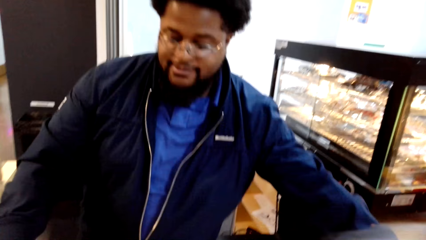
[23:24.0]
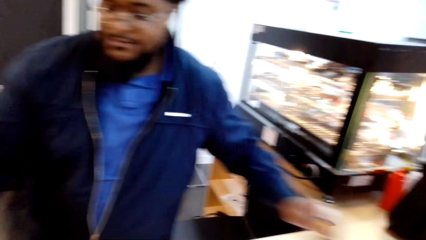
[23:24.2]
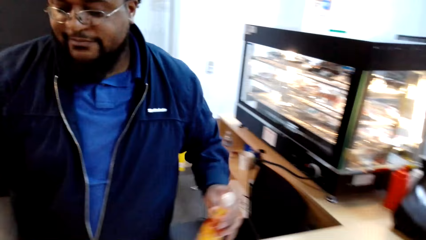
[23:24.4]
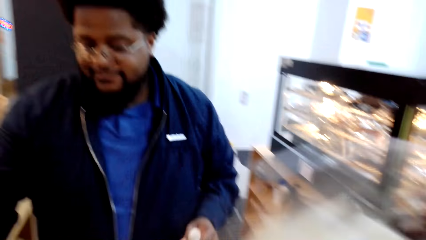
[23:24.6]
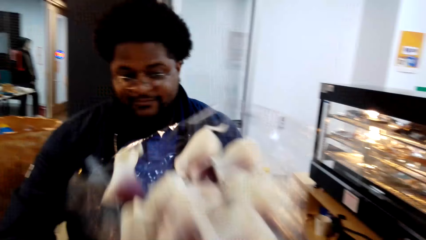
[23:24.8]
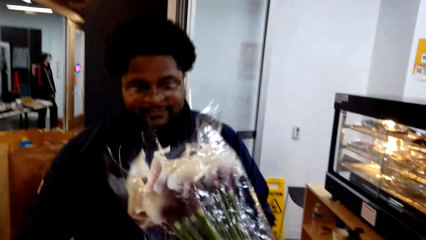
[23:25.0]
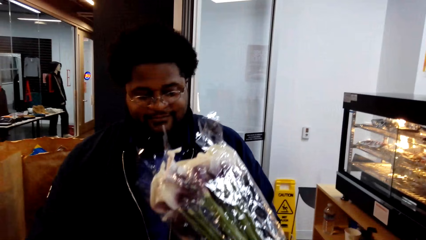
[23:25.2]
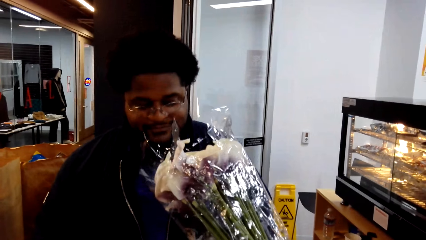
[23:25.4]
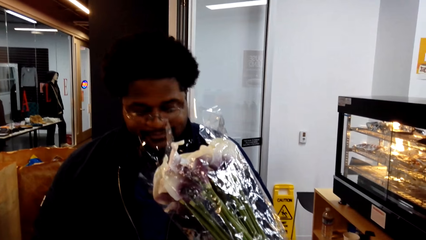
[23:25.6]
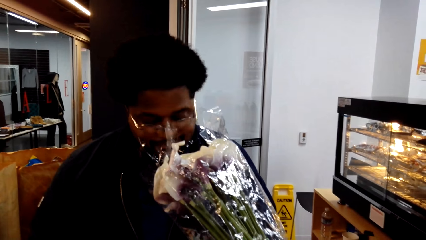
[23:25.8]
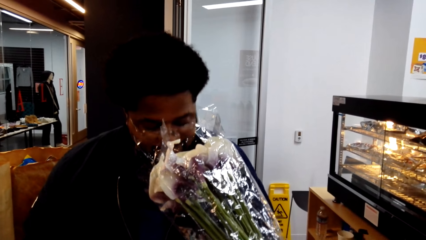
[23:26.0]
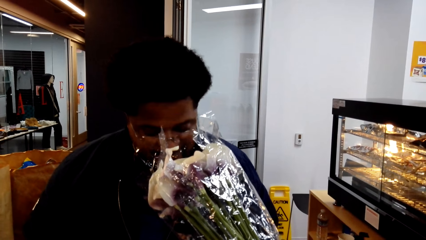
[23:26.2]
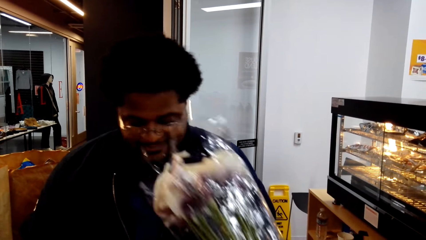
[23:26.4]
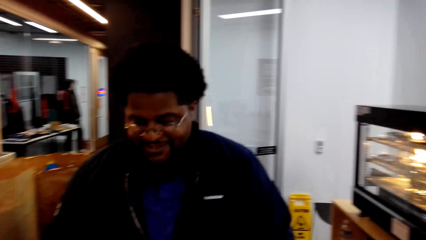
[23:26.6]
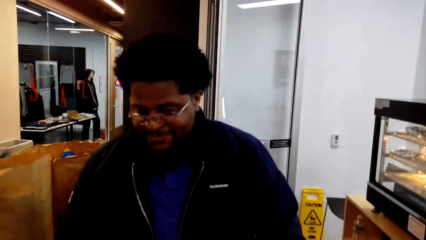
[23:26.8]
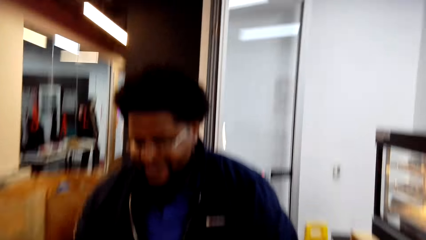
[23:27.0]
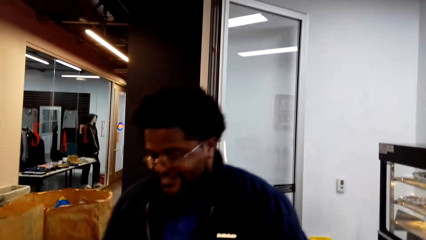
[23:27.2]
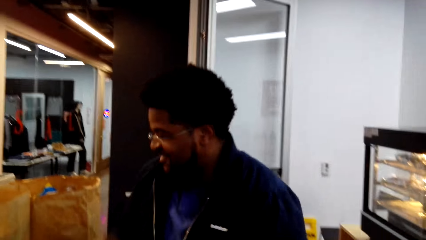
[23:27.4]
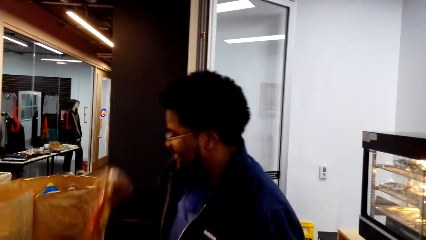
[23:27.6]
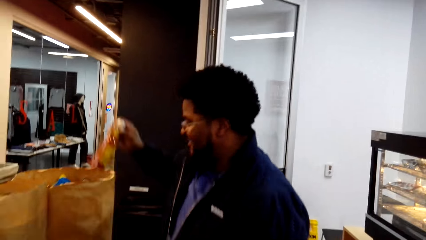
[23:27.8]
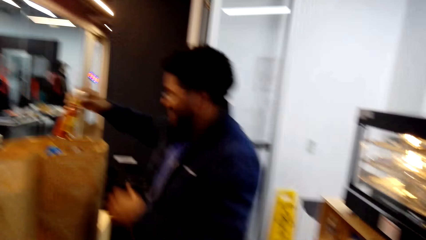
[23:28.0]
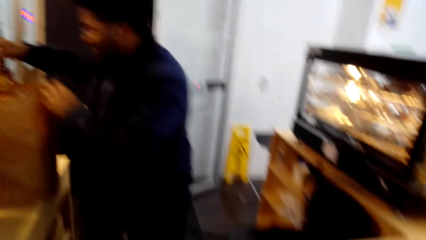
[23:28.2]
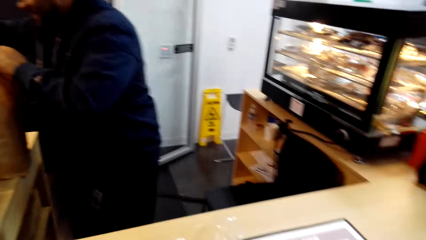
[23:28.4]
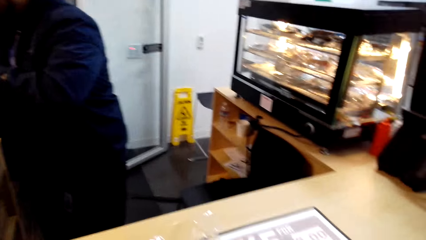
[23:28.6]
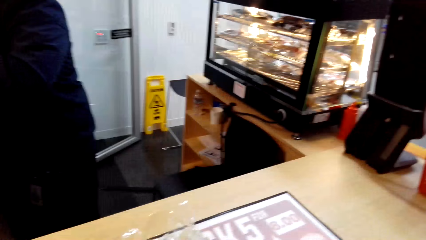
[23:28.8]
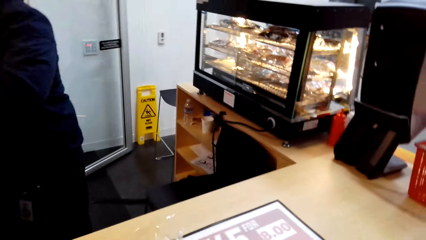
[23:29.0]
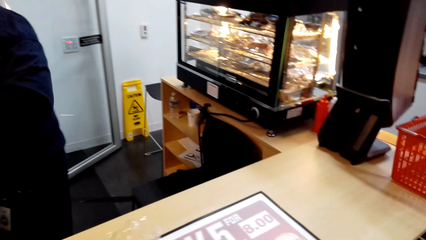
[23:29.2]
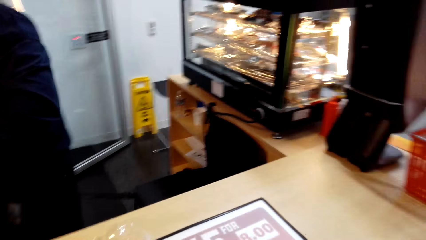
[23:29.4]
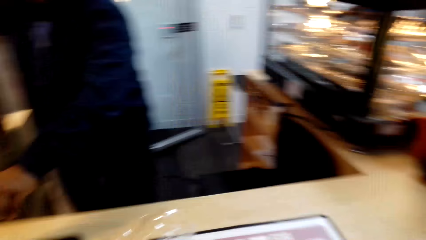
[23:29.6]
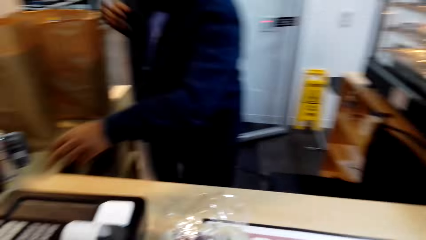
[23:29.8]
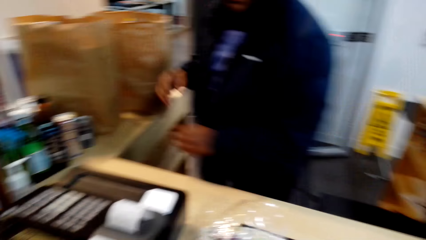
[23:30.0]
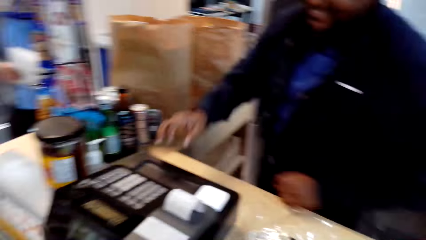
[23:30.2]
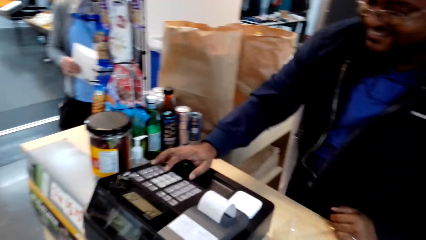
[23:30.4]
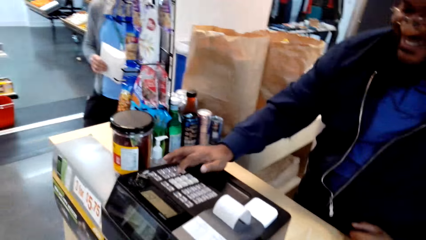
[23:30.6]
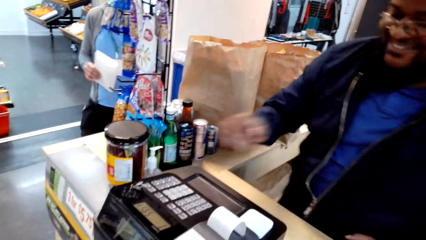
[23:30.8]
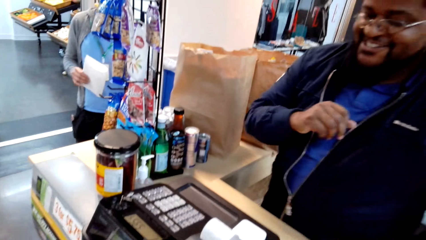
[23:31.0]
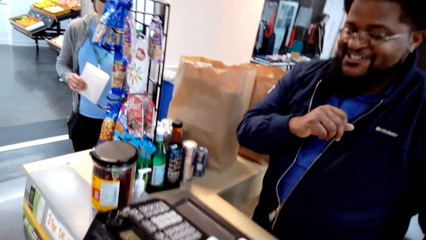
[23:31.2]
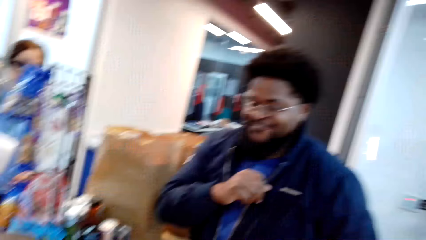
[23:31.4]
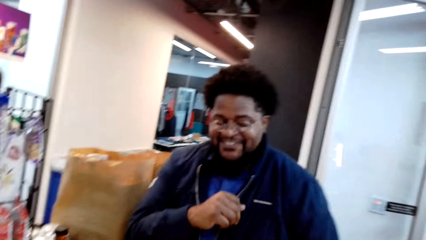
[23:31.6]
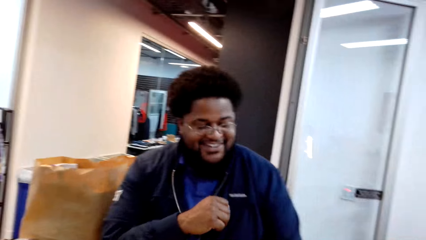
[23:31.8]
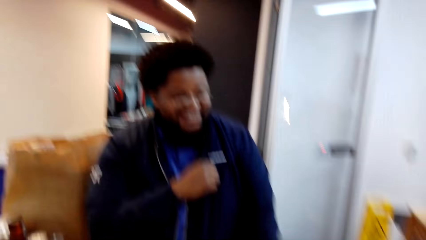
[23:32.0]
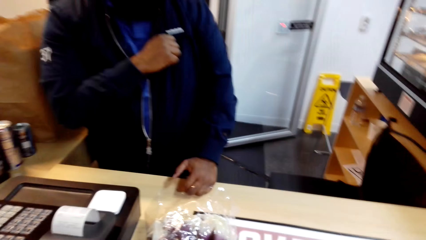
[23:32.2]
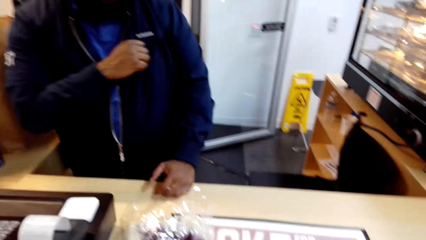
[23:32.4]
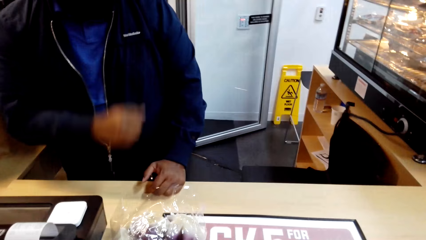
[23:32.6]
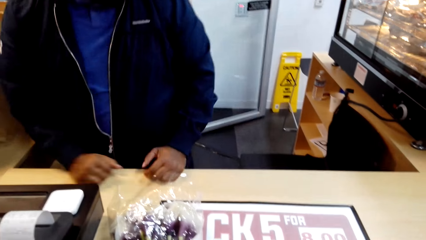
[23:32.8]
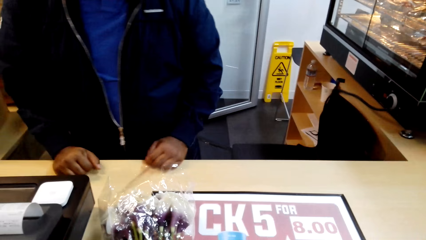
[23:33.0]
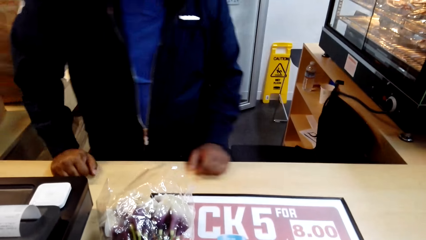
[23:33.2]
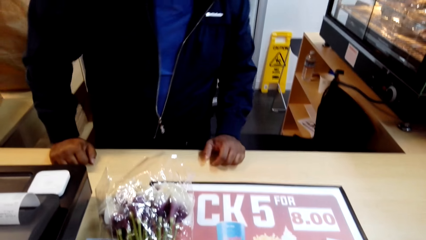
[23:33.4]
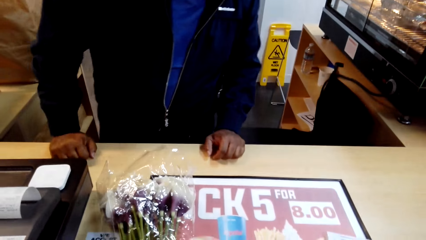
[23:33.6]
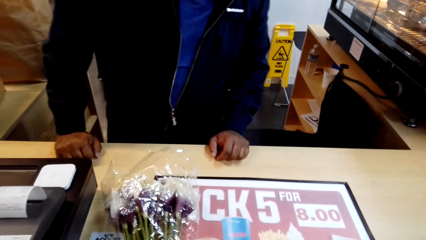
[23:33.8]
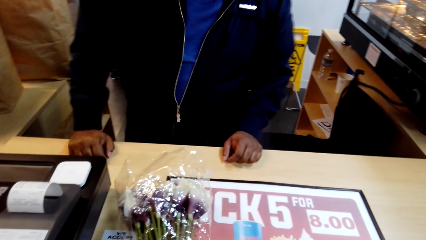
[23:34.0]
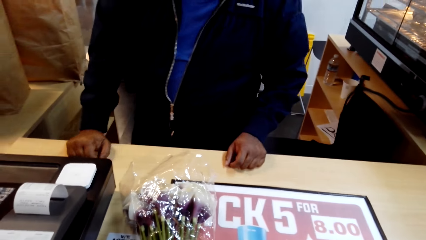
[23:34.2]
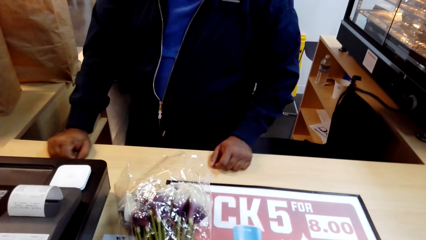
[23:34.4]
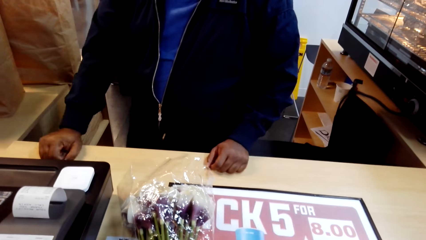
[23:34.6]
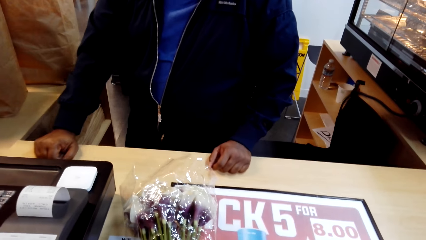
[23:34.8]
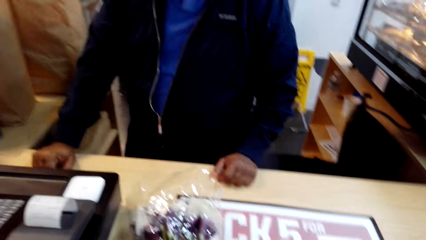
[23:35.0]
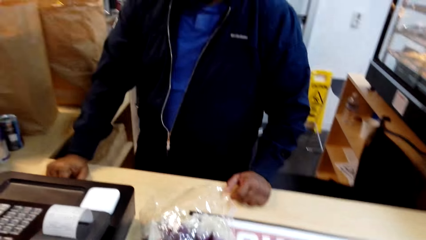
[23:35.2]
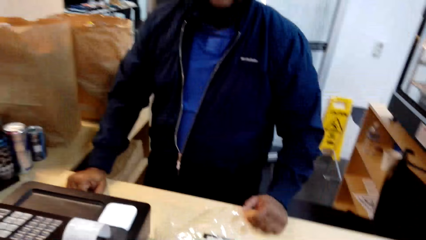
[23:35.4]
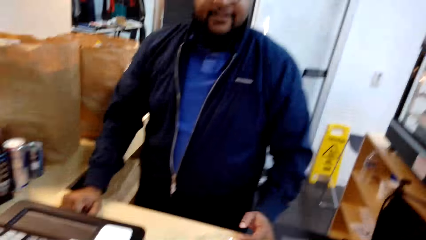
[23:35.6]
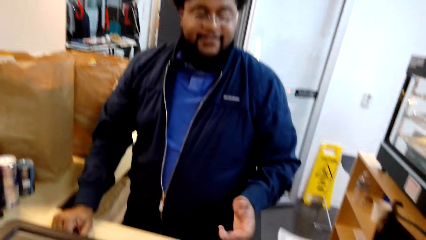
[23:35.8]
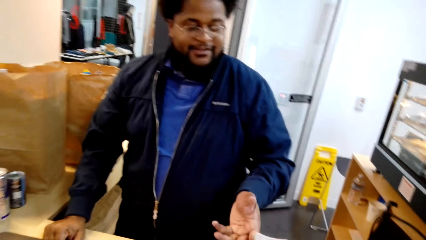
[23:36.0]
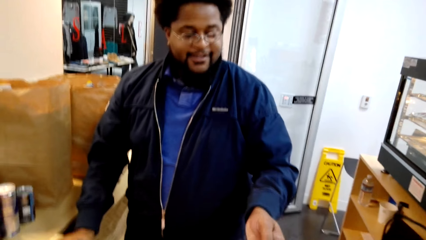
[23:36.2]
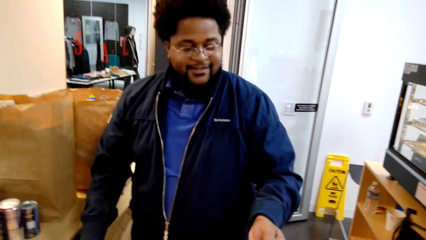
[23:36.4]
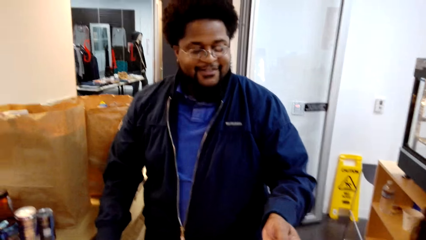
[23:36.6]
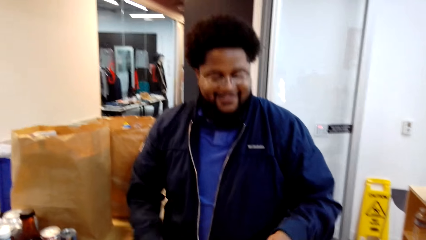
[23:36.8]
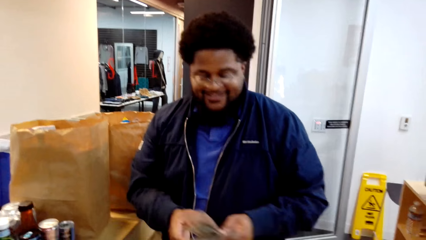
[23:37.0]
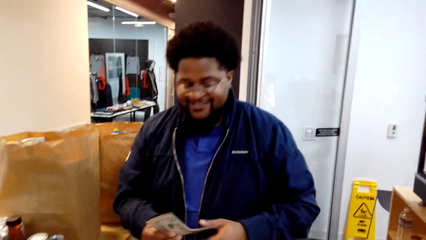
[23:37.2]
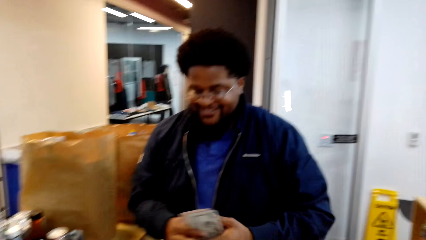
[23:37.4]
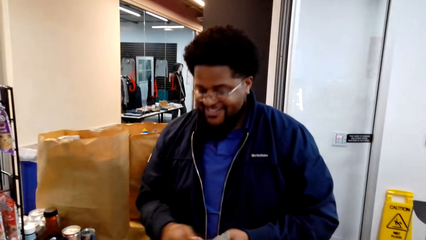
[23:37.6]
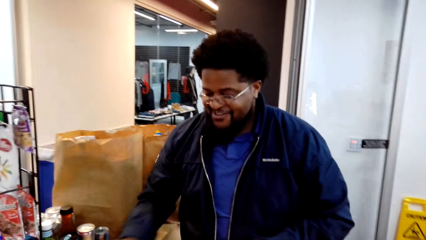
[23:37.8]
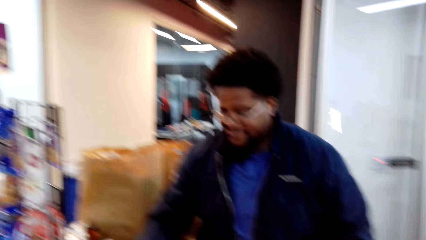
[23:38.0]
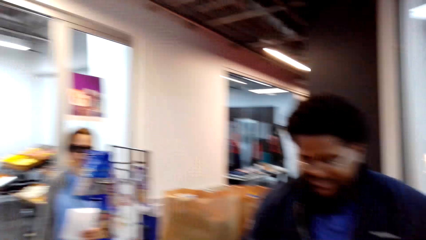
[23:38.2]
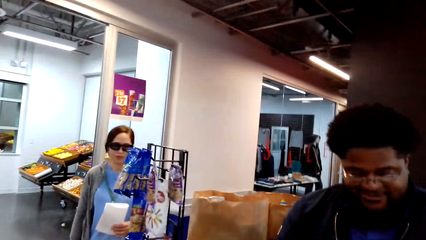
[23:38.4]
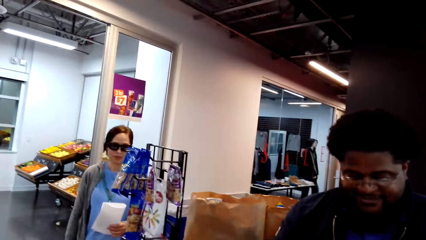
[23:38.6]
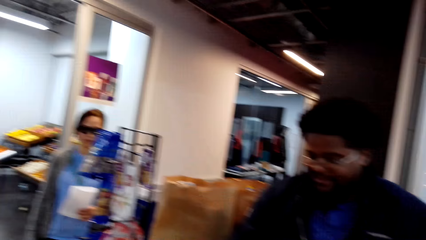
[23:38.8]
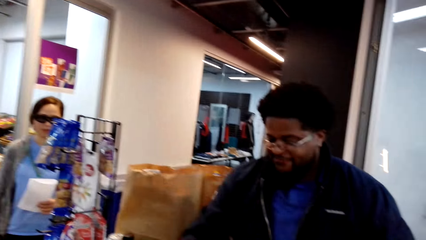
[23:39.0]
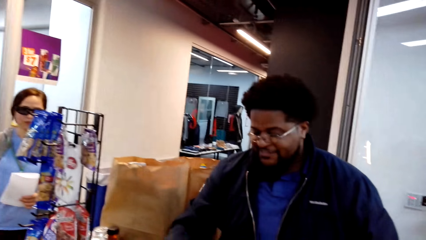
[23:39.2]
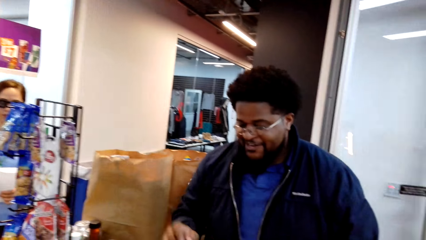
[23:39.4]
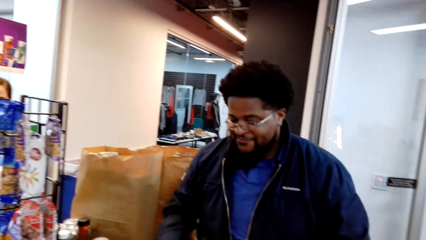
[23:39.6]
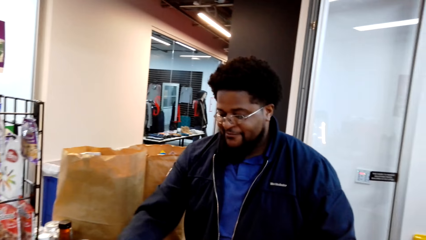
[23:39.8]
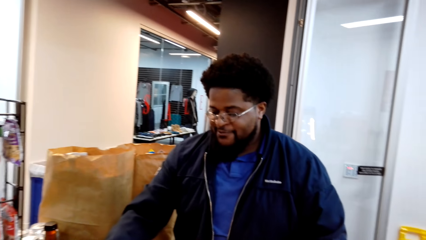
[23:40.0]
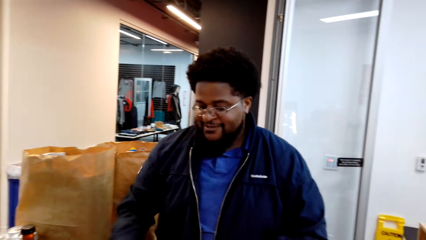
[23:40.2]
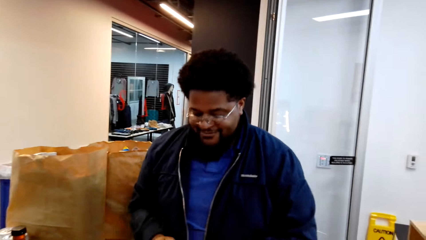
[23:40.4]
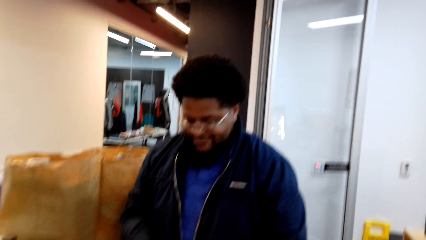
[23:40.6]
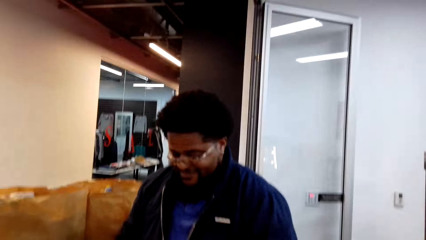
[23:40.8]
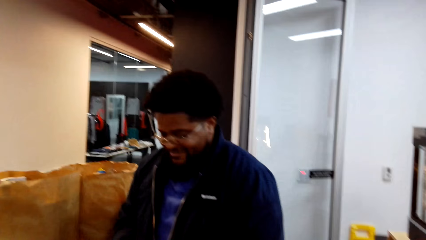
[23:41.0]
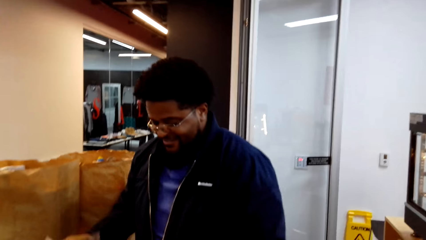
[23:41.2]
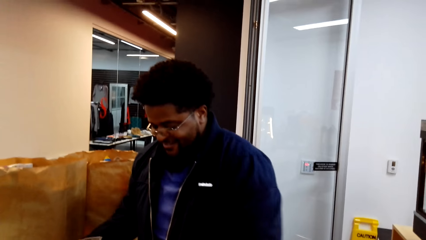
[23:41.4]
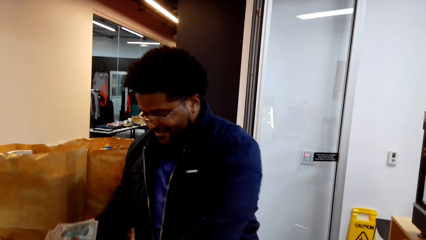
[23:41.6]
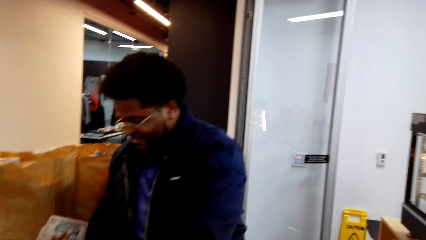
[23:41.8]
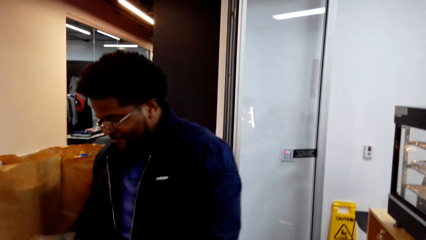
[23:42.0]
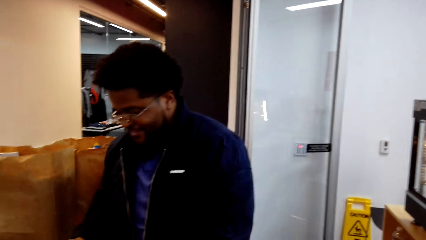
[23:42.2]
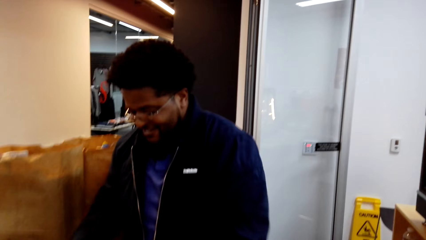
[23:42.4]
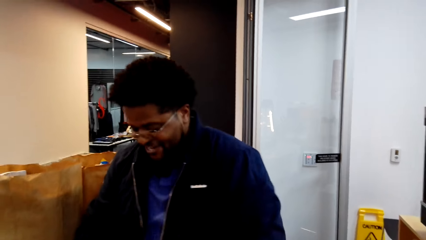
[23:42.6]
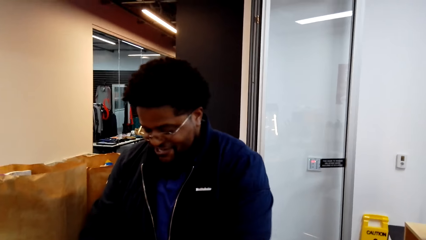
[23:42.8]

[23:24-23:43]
The camera wearer moves flowers. A man smells the flowers, puts a bottle in a shopping bag and presses a billing machine. The man interacts with the camera wearer. The camera wearer gives the man money. A woman holds a paper. The man interacts with the camera wearer.
